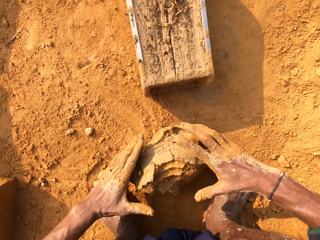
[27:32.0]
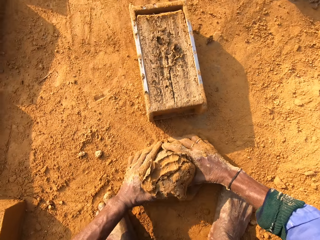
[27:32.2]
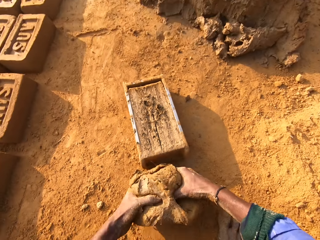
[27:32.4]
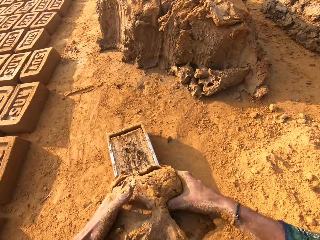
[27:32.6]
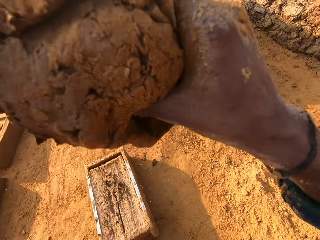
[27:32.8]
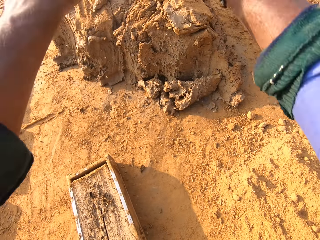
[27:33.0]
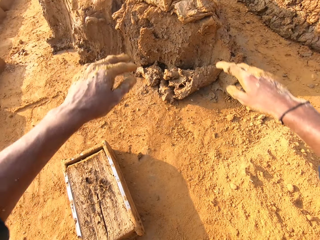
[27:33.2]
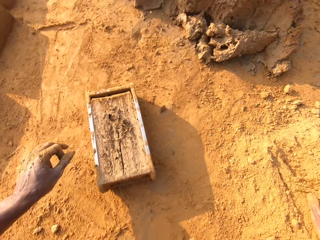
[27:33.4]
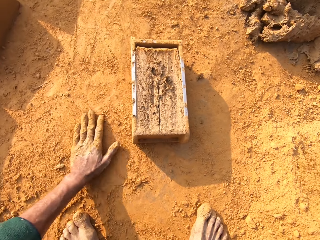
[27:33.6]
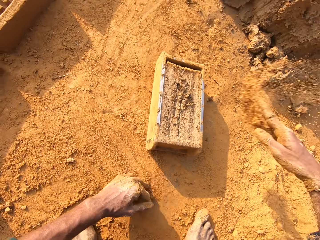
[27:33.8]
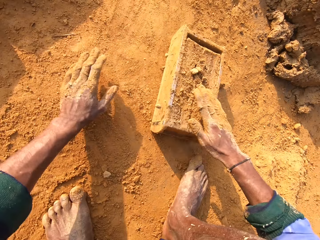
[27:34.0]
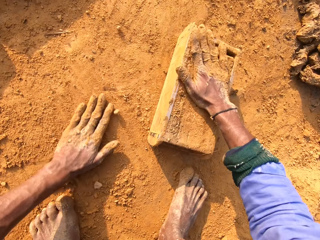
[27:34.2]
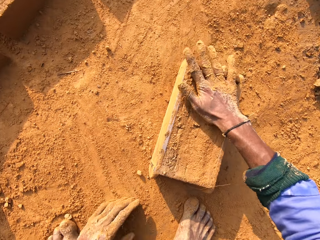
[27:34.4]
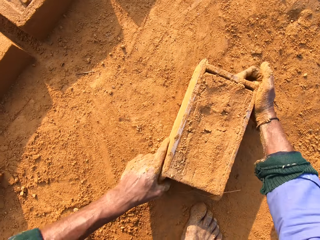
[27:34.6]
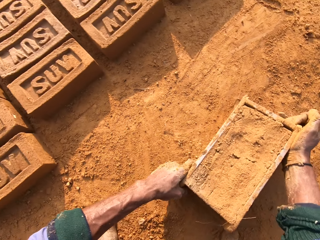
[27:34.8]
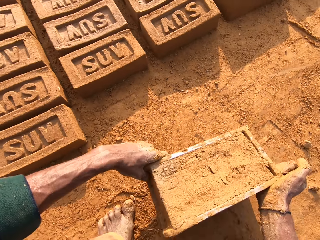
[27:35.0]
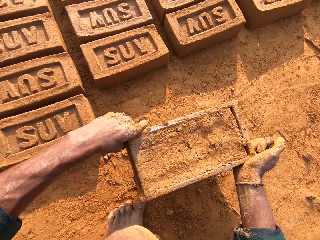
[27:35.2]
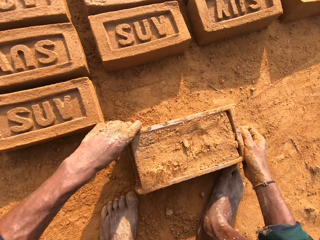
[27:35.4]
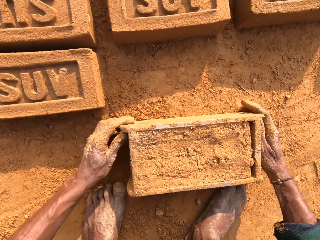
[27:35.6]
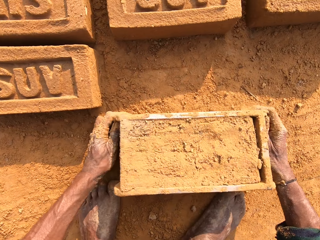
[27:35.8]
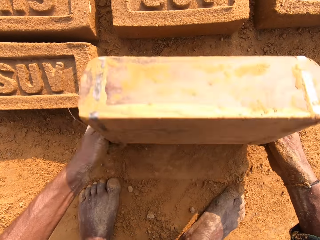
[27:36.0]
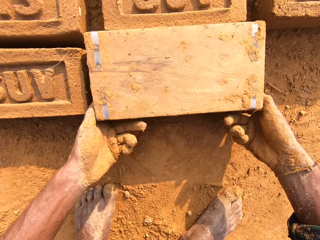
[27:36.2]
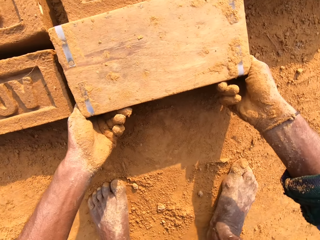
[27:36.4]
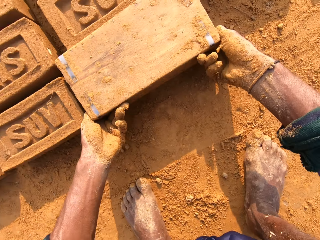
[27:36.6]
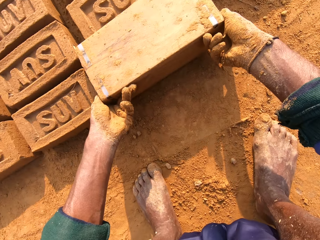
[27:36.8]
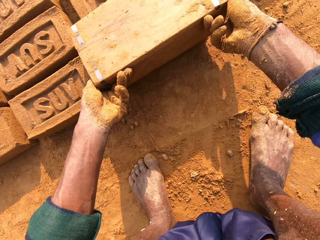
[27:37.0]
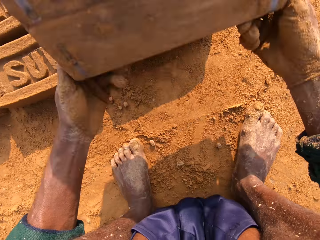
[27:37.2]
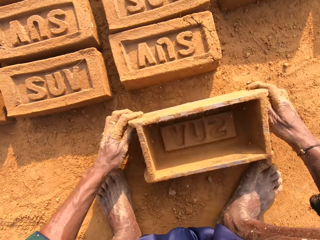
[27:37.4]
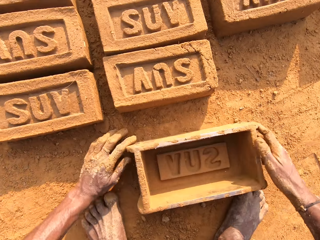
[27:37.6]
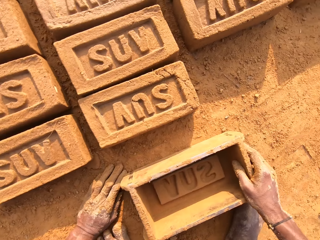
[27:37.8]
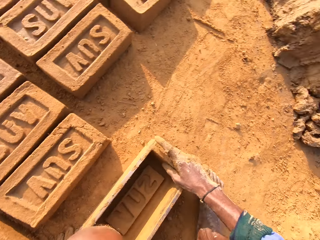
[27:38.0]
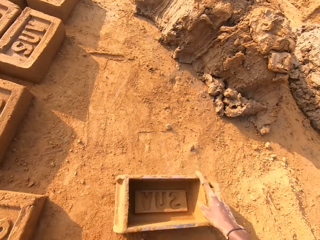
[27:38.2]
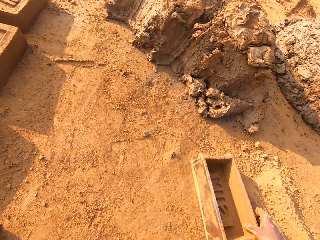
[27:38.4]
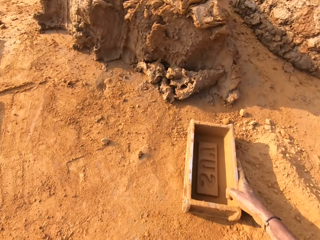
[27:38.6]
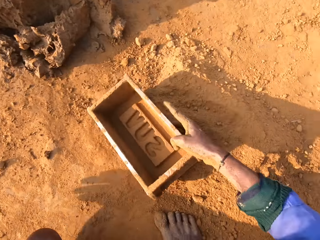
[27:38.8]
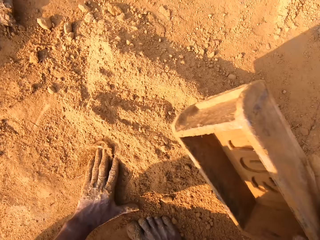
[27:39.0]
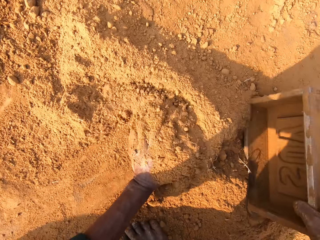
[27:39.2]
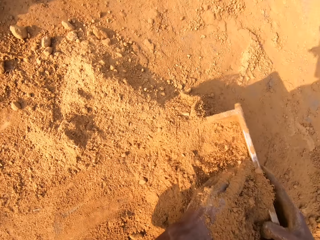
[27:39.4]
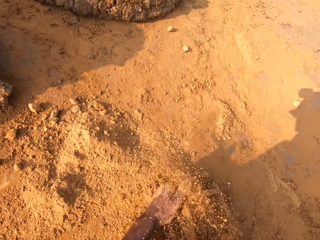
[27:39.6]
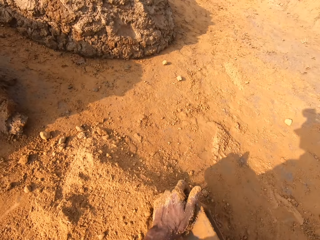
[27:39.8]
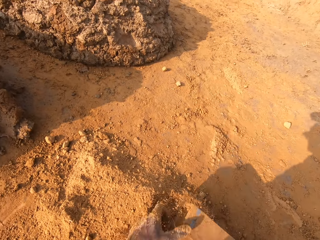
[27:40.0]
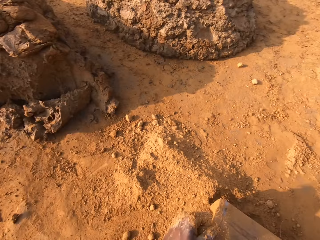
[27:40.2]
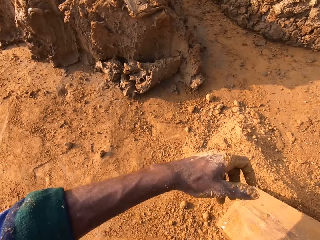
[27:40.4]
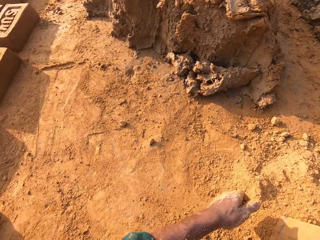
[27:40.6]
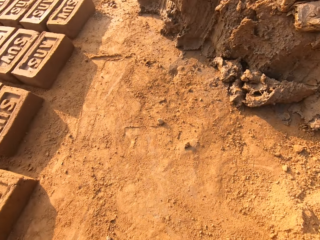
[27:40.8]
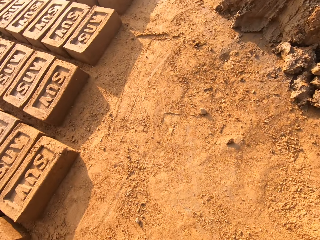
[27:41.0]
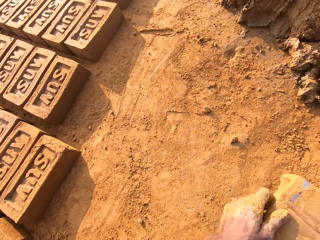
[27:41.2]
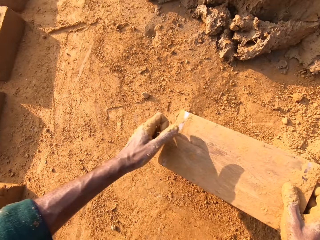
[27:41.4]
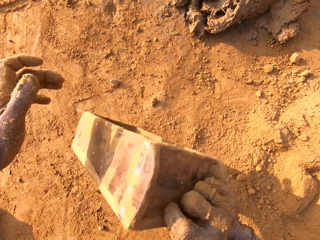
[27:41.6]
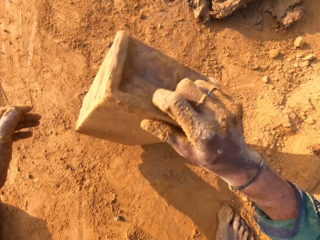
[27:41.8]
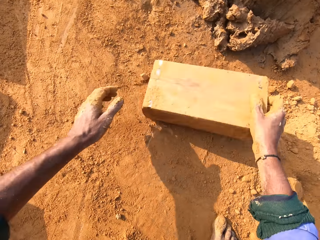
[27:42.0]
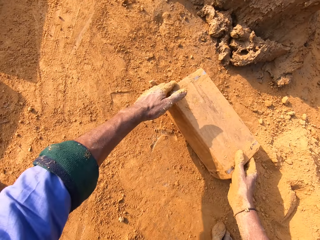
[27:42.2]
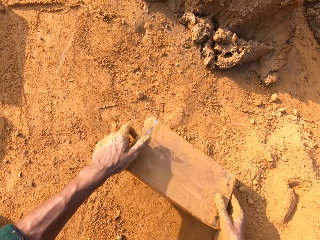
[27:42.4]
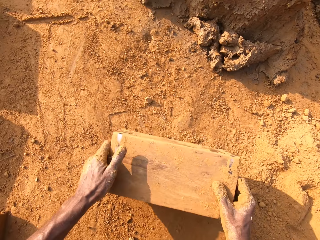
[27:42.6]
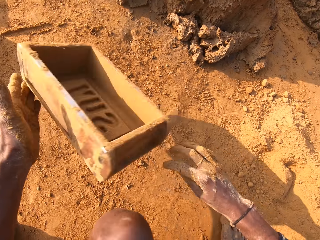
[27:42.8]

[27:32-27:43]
The camera wearer removes extra molding clay from the brick mold. They pick up the mud. They throw the mud. They touch the soil. They cover the brick mold with soil. They pick up the brick mold. They put the brick mold on the ground. They flip the brick mold on the ground. They remove the mud brick from the brick mold. They put the brick mold on the ground. They collect soil with the brick mold. They pour the soil.

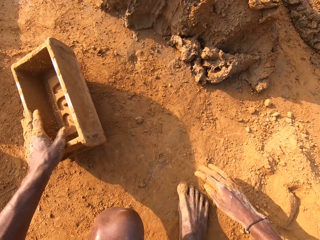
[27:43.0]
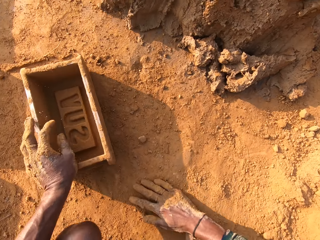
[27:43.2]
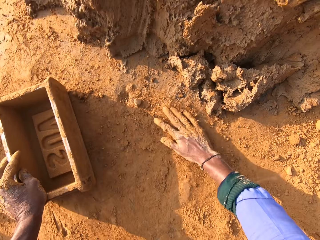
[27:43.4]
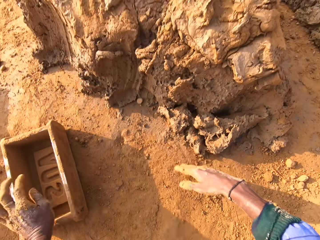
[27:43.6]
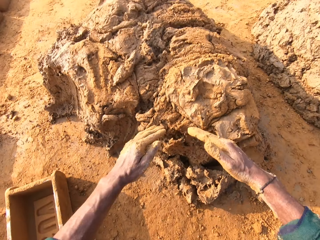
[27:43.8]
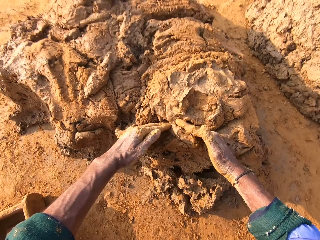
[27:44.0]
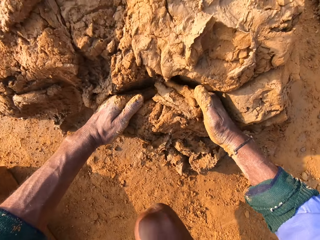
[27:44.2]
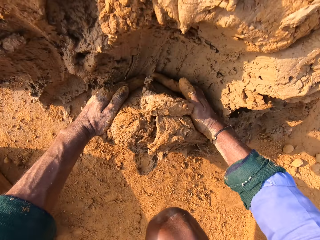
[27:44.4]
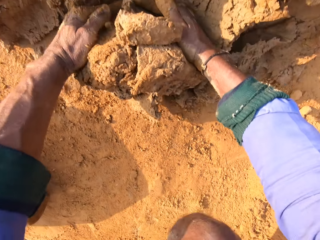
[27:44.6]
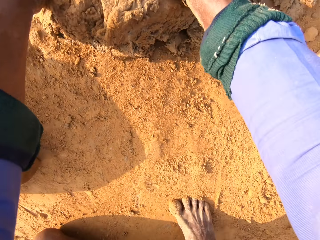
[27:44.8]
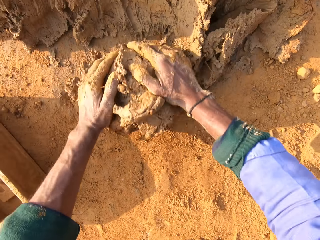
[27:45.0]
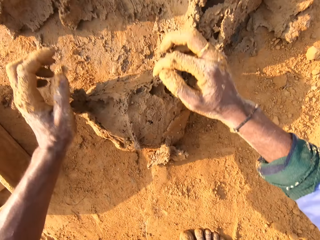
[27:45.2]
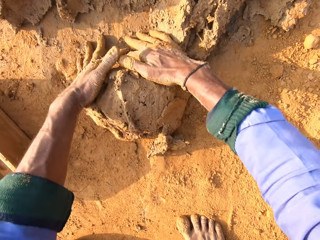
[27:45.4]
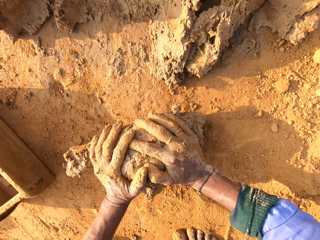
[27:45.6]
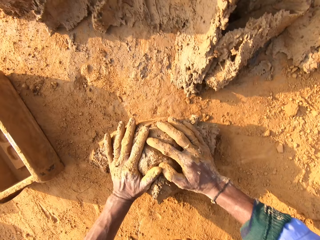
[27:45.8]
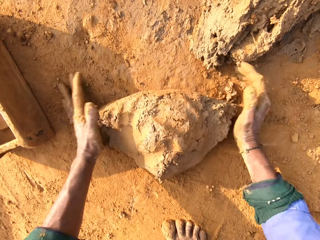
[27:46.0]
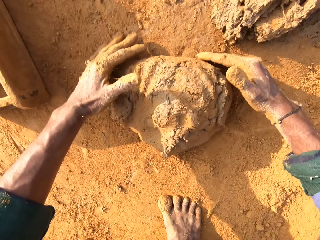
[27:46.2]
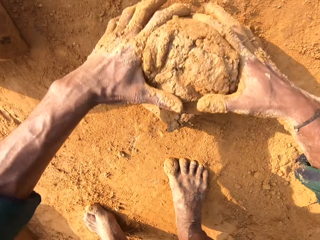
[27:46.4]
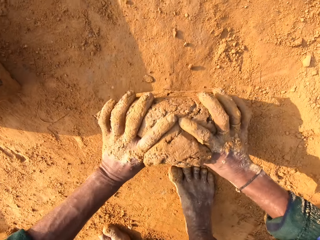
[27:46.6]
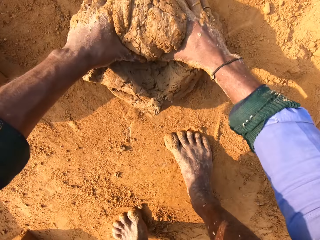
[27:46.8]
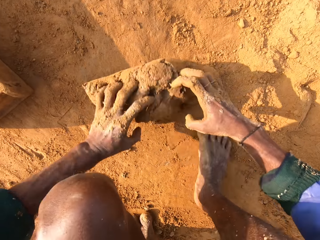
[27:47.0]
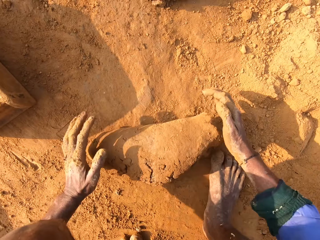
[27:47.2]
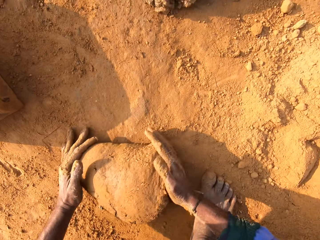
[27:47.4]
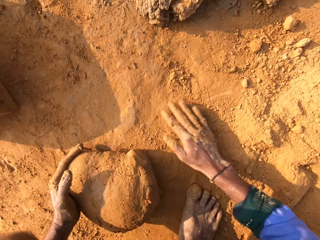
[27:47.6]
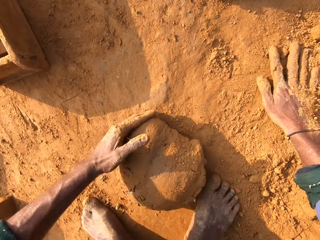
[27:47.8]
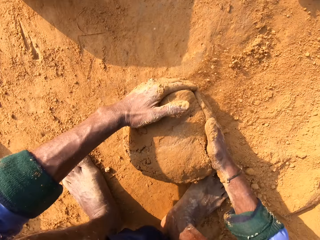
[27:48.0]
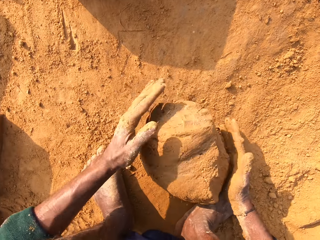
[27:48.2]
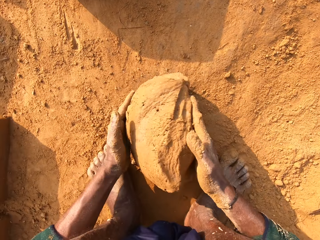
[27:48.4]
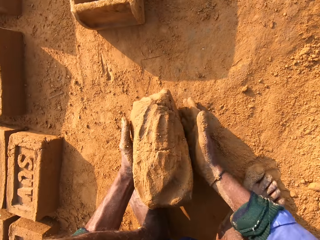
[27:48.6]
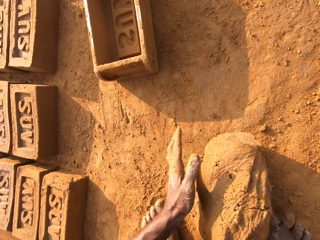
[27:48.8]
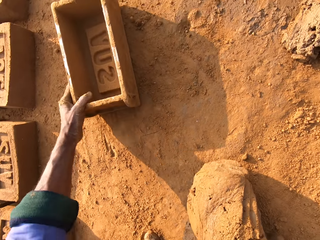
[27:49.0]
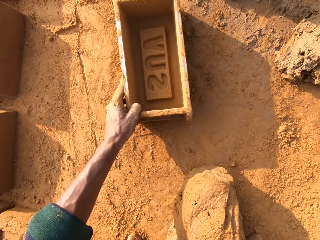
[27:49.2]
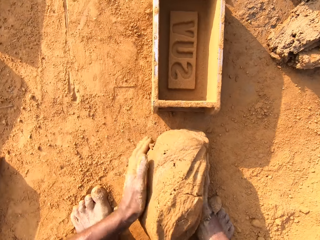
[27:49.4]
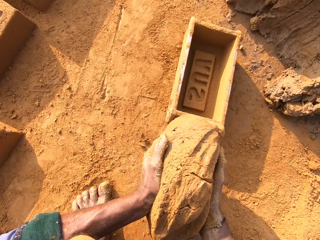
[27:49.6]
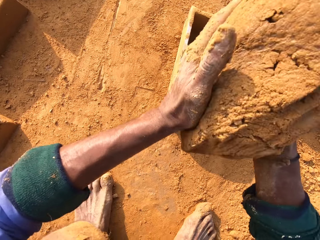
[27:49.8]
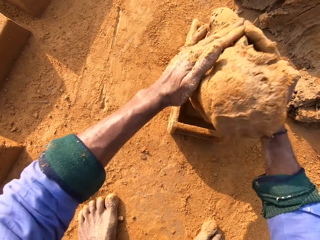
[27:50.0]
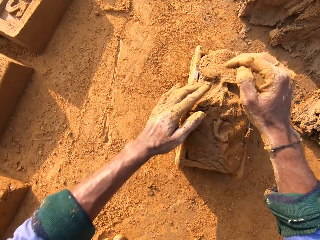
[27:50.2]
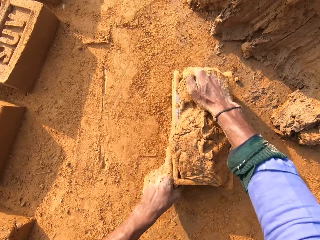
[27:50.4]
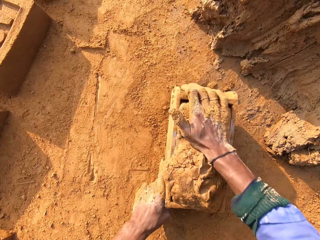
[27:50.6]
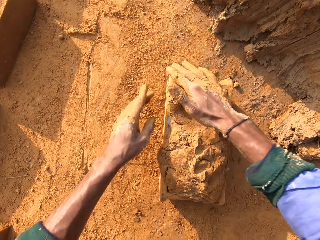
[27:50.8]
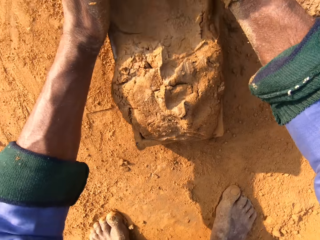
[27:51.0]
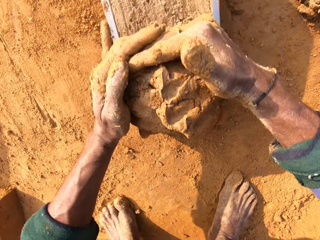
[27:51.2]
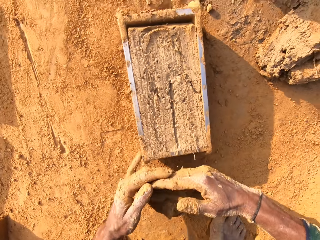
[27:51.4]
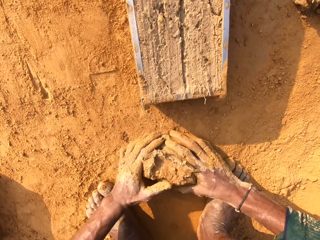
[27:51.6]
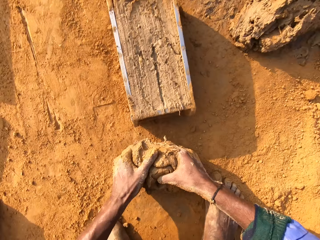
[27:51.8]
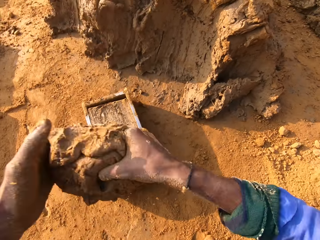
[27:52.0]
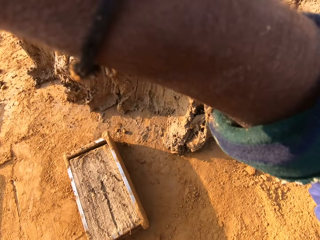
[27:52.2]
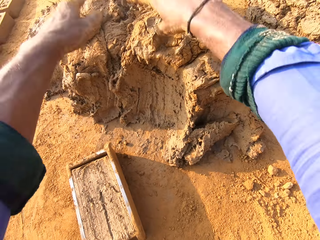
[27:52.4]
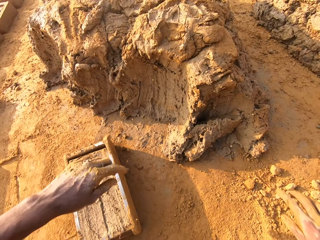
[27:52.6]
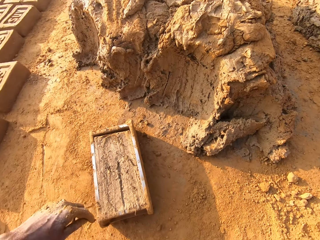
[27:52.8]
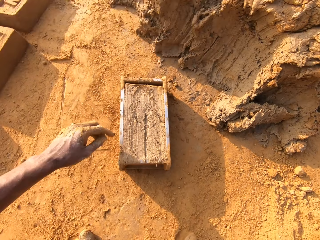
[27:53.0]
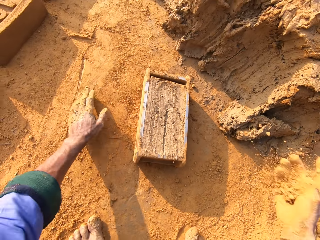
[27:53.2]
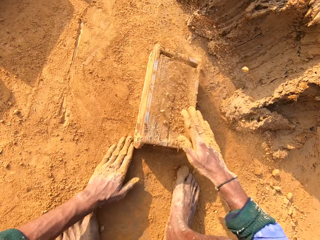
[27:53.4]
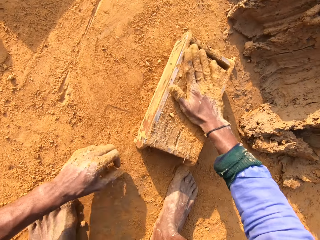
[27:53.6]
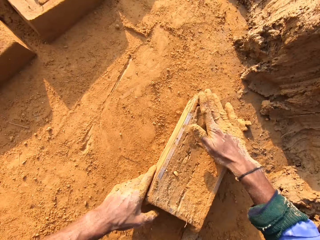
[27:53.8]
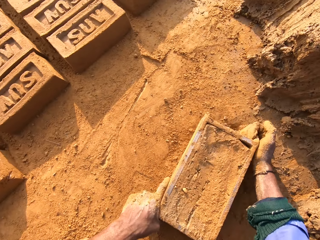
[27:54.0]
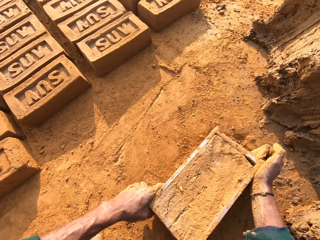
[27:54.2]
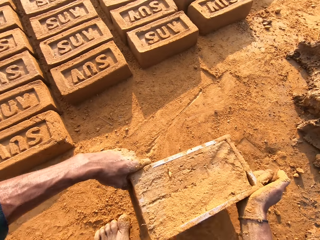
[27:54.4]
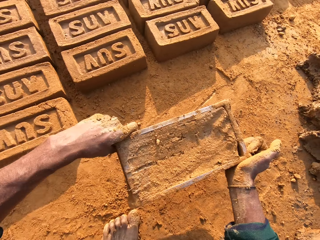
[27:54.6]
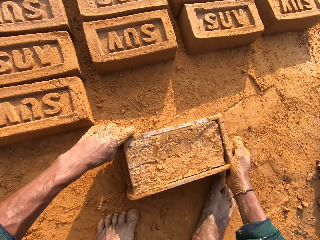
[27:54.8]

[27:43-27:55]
The camera wearer puts the brick mold on the ground. They touch the soil. They cut the mud. They scoop molding clay. They roll the molding clay on the floor. They pick up the mud. They pick up the brick mold. They pull the brick mold closer. They put the molding clay in the brick mold. They press the mud. They cut the mud. They remove extra molding clay from the brick mold. They pick up the mud. They throw the mud. They touch the soil. They cover the brick mold with soil. They pick up the brick mold.
